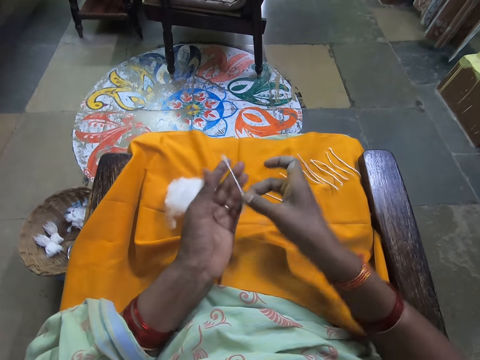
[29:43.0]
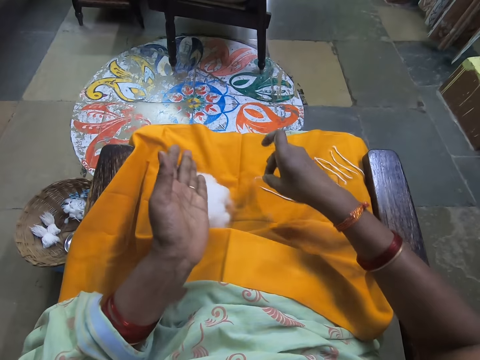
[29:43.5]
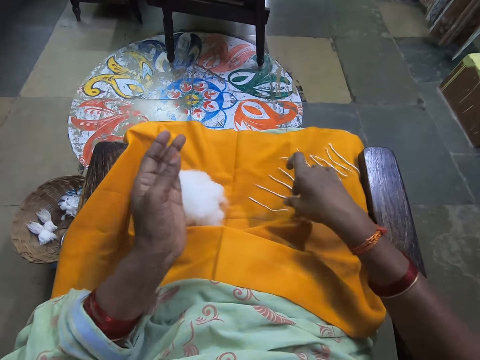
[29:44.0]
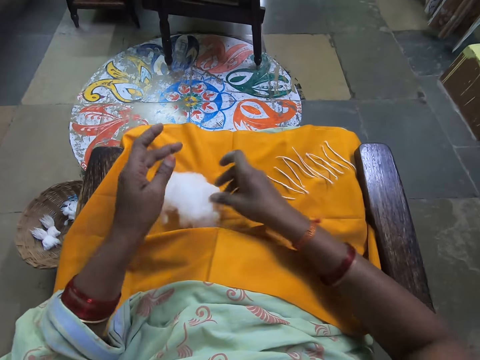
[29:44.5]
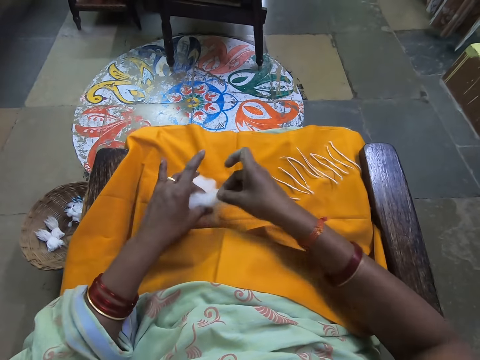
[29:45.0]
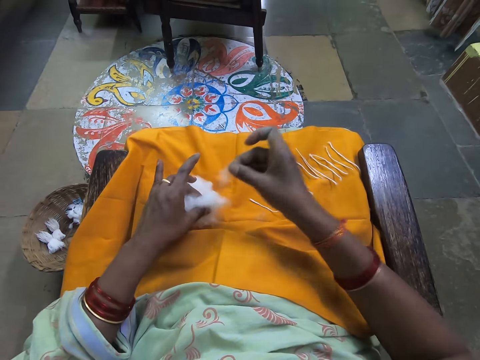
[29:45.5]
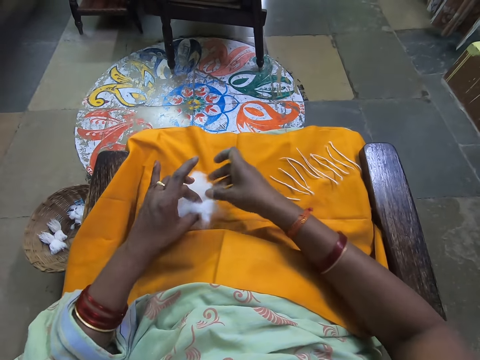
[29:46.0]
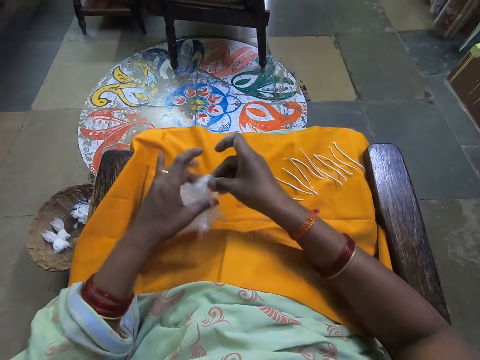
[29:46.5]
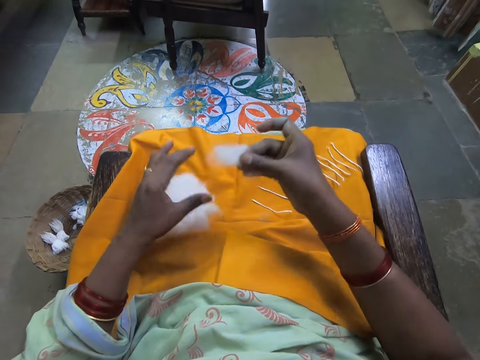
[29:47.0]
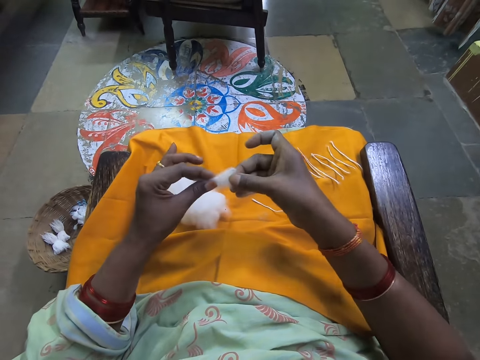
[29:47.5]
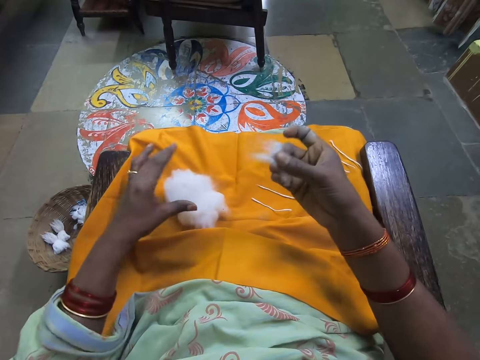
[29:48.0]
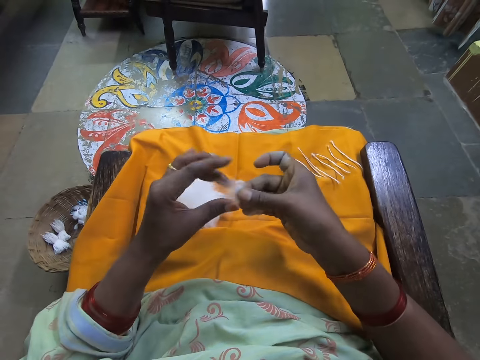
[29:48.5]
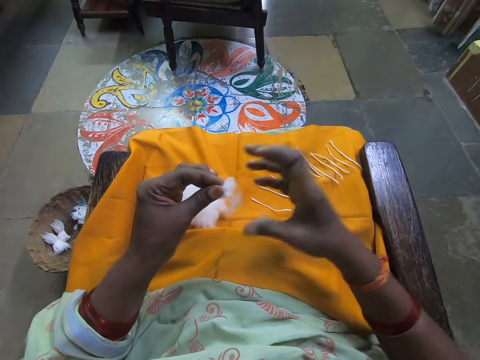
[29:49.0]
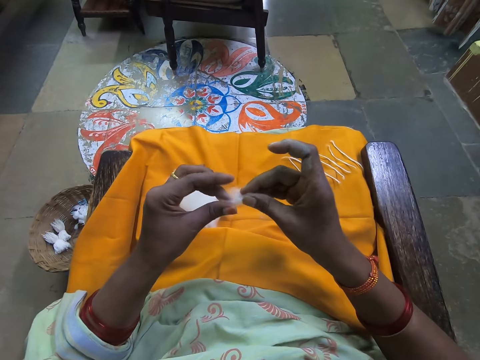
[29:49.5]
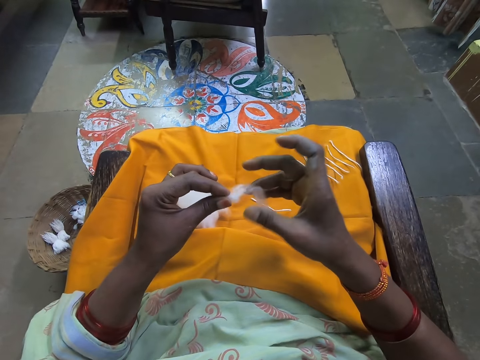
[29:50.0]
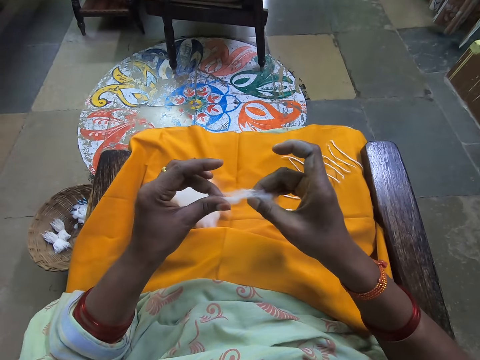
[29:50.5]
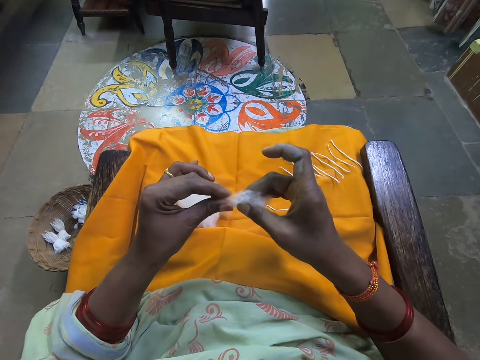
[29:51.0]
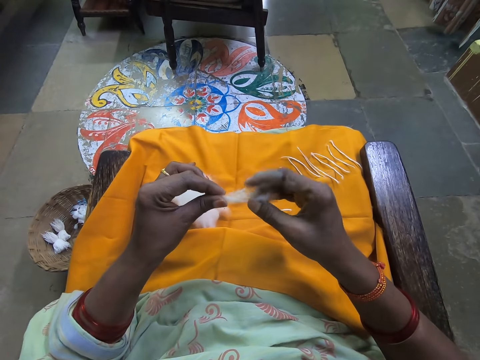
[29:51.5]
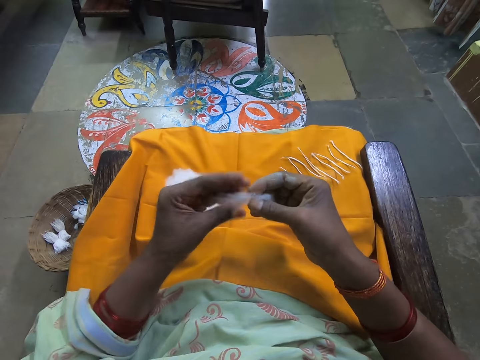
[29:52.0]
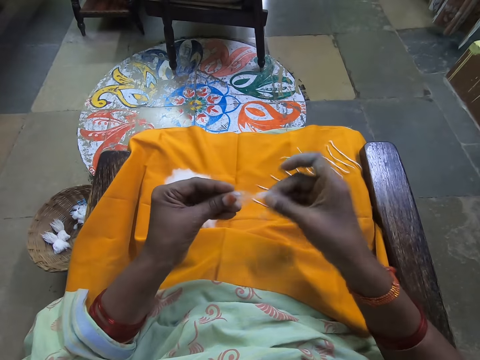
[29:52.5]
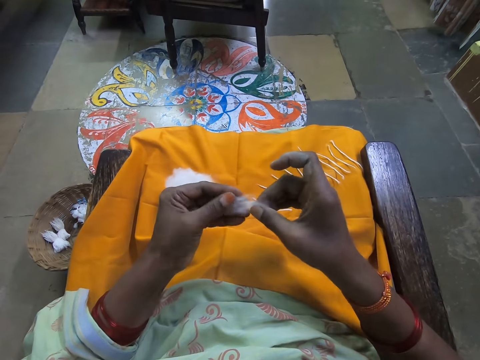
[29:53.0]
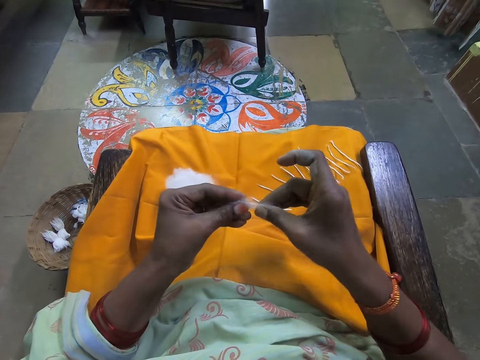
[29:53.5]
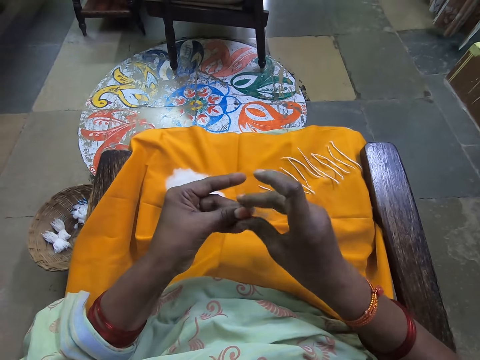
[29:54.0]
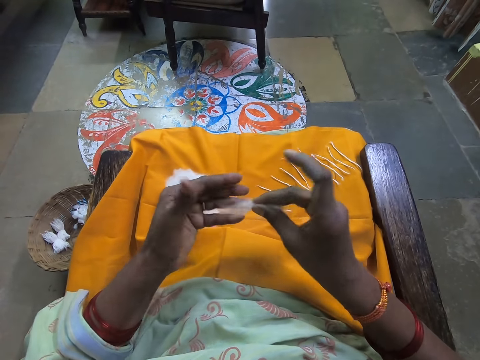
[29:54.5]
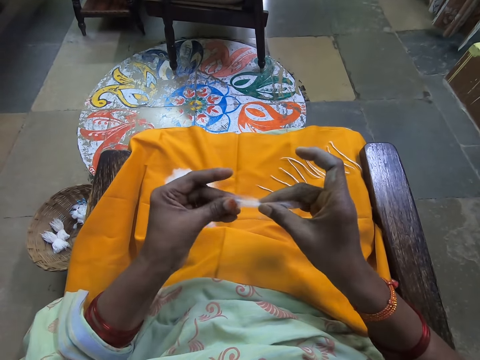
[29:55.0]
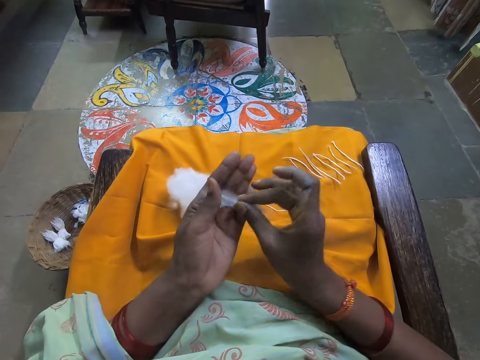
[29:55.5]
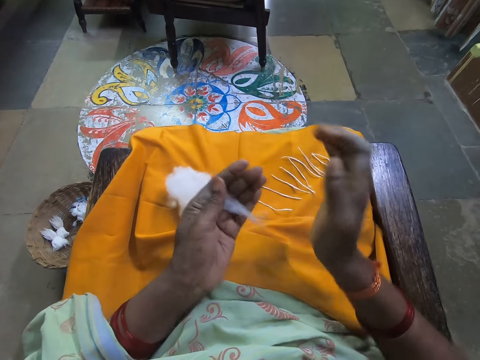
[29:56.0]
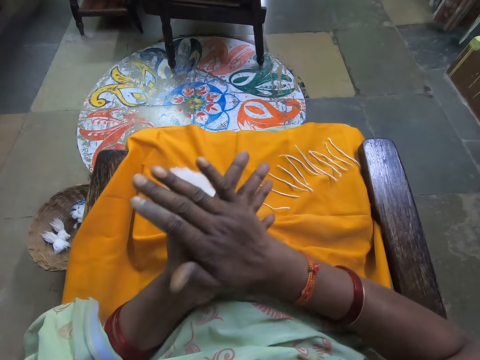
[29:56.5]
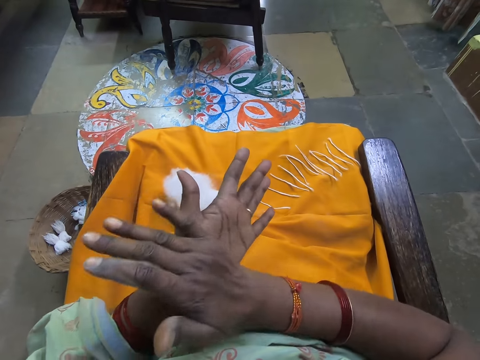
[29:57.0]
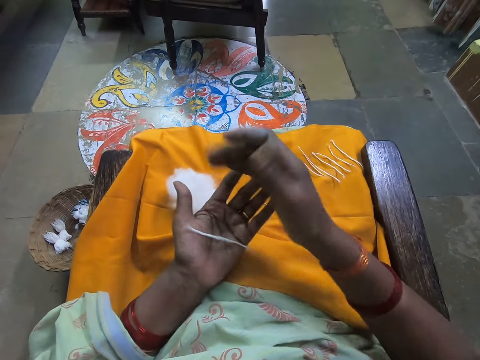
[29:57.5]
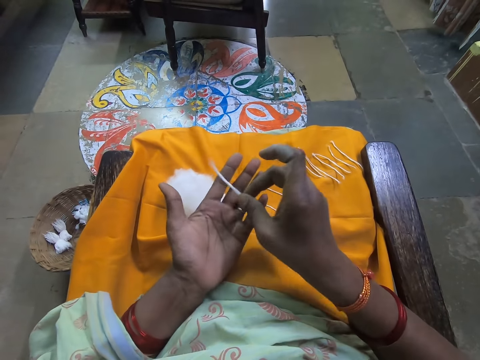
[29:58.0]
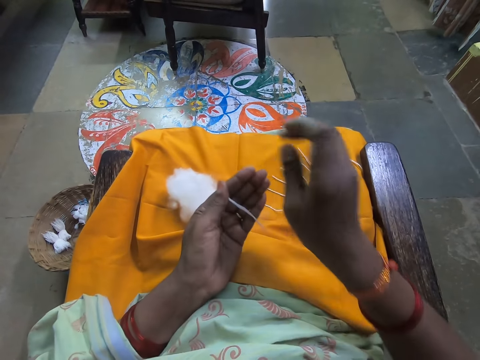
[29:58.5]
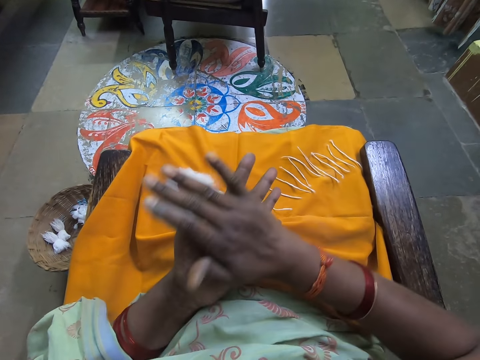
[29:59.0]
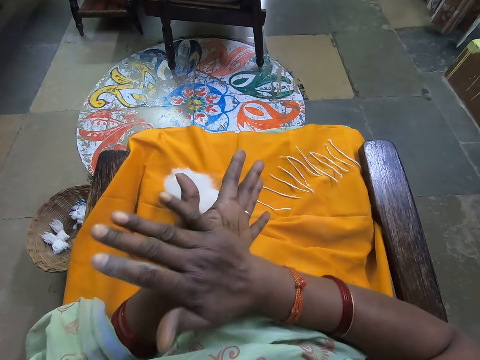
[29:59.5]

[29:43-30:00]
The camera wearer drops the folded cotton wool on the yellow cloth. She scoops cotton. She cuts cotton wool from a bundle of cotton wool on the yellow cloth on her lap. She stretches the cotton wool in her hands. She rolls the cotton in her hands. She folds the cotton wool in her hands.

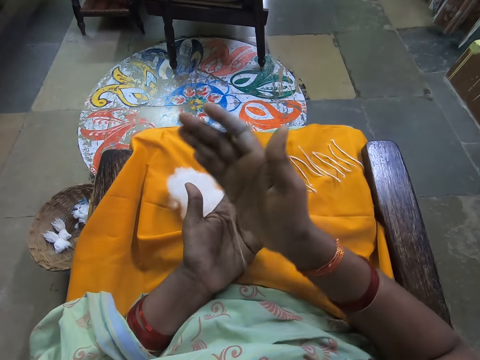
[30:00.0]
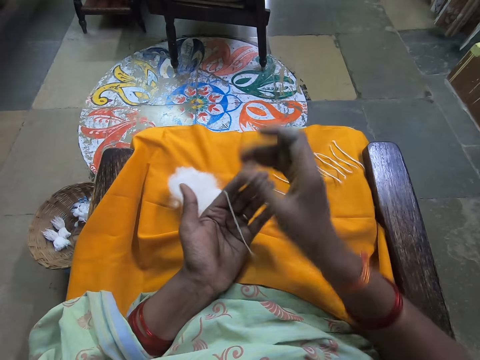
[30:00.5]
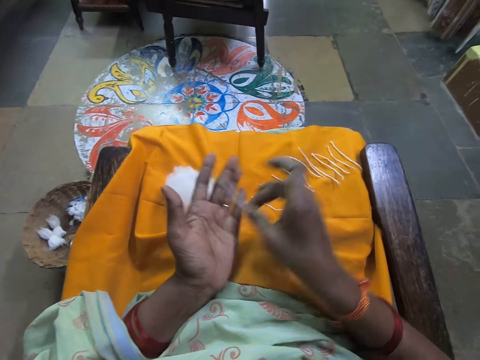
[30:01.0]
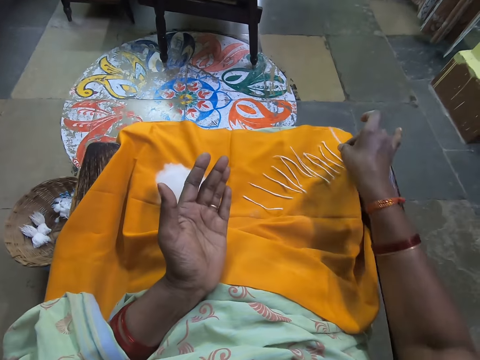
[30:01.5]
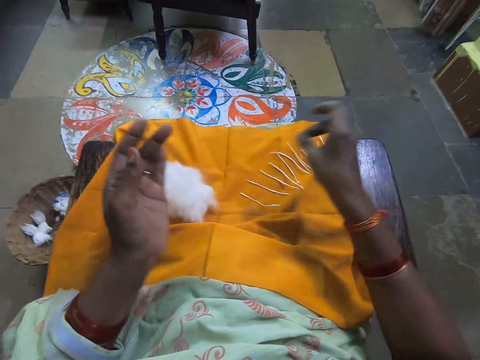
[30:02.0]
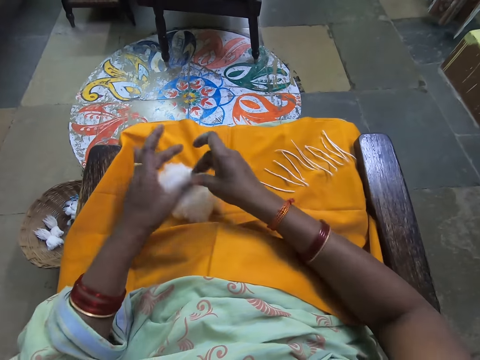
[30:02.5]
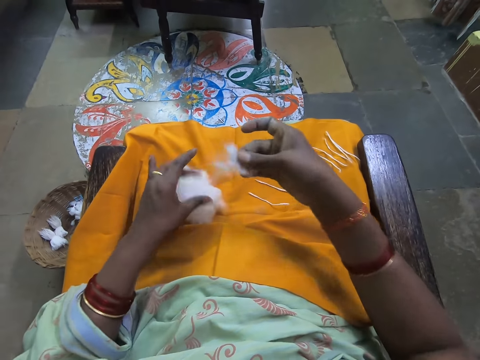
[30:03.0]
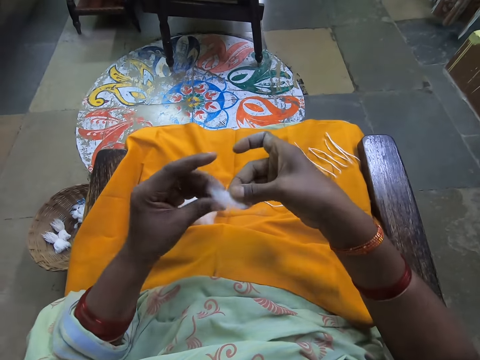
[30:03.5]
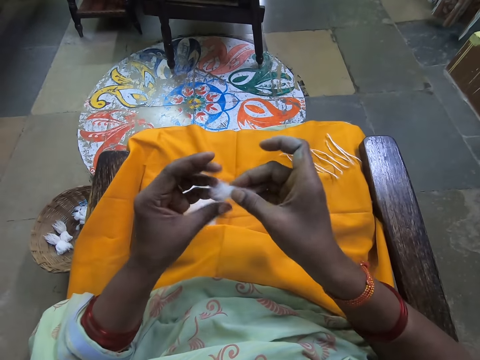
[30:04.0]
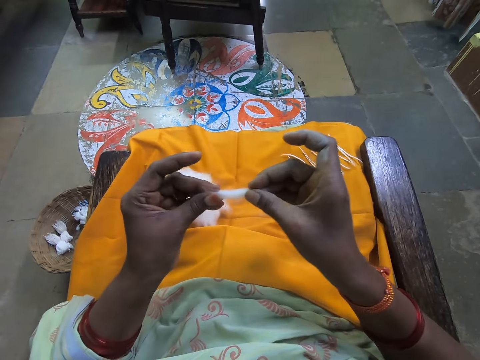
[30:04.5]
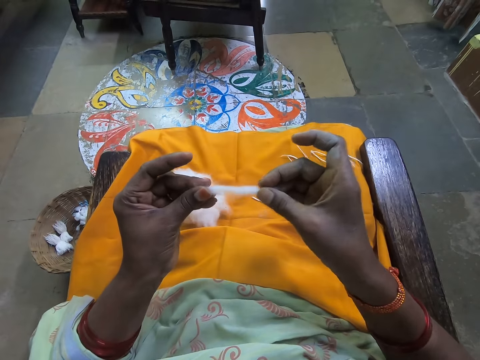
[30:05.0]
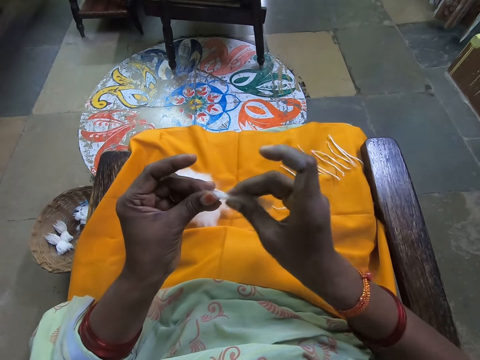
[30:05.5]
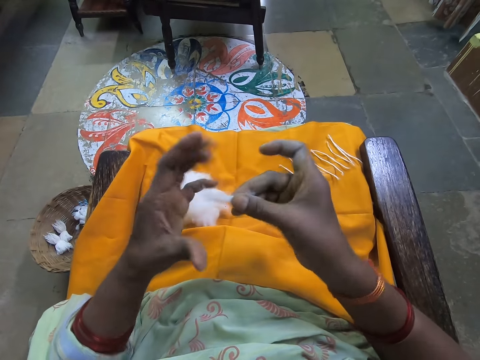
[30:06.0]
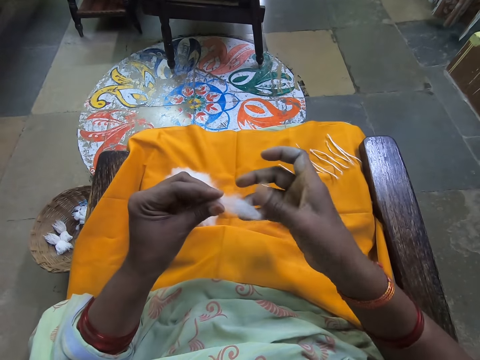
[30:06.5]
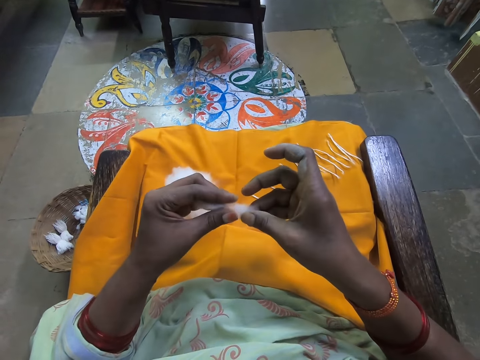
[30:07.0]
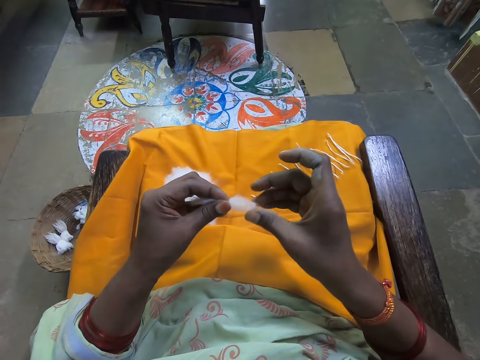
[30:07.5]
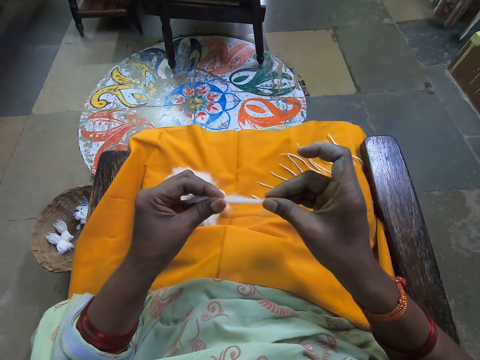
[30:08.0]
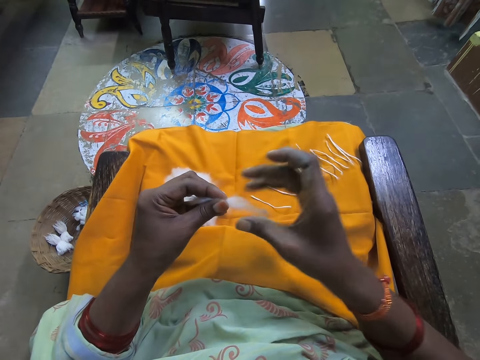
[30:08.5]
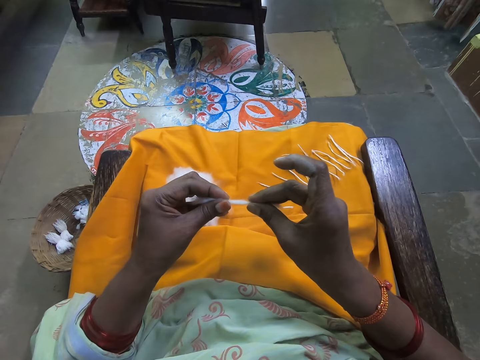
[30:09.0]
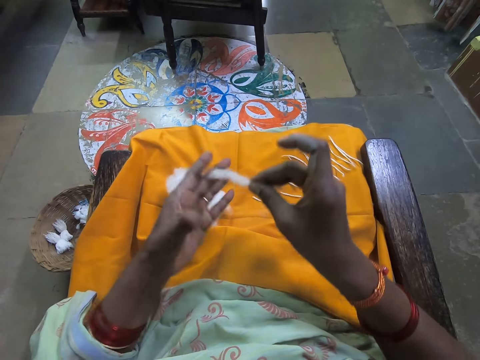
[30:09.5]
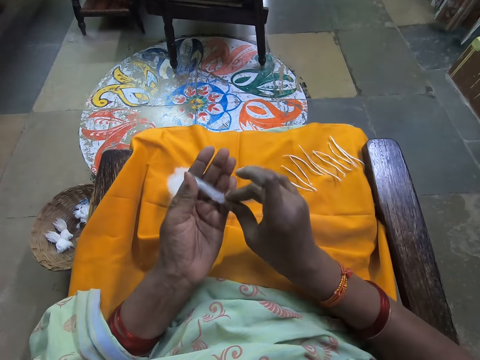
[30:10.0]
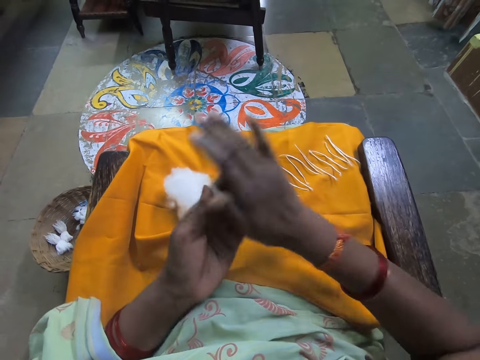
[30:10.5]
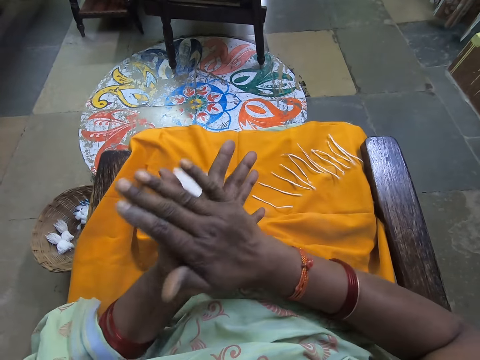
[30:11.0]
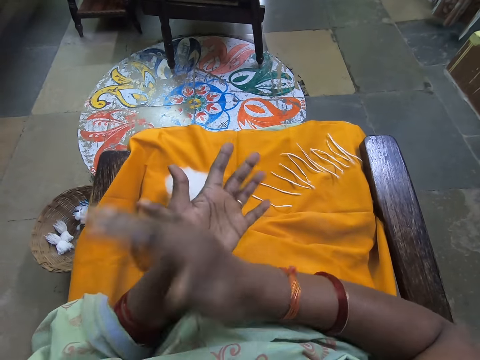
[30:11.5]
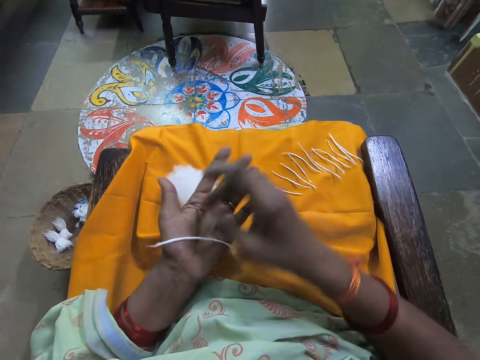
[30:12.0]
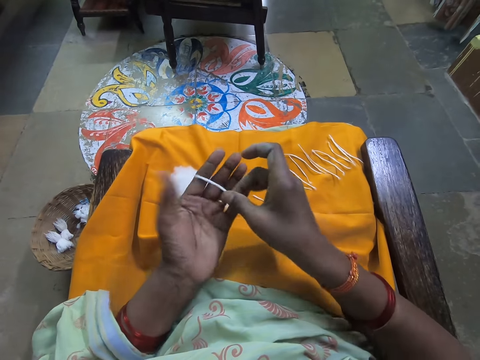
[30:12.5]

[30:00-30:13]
The camera wearer drops the folded cotton wool on the yellow cloth. She scoops cotton. She cuts cotton wool from a bundle of cotton wool on the yellow cloth on her lap. She stretches the cotton wool in her hands. She rolls the cotton in her hands. She folds the cotton wool in her hands.
